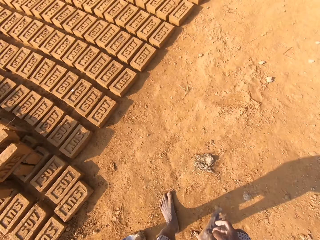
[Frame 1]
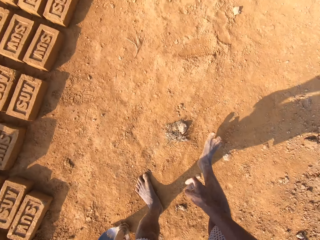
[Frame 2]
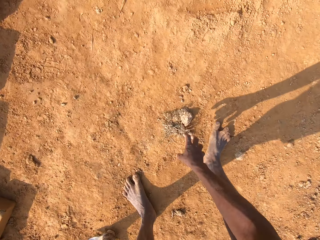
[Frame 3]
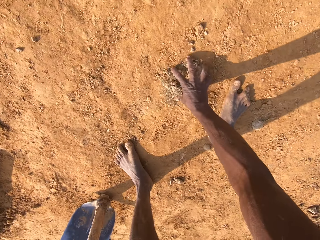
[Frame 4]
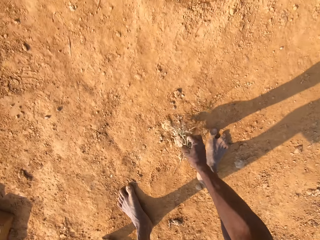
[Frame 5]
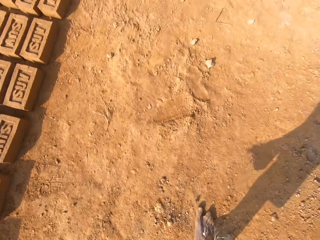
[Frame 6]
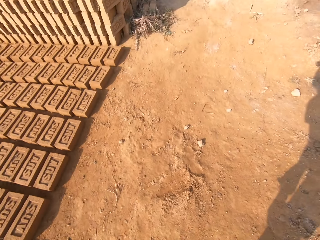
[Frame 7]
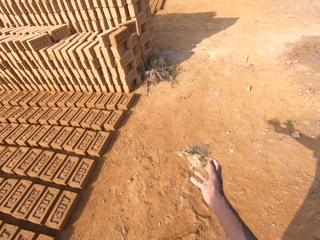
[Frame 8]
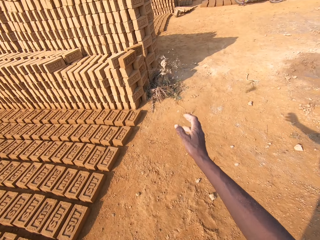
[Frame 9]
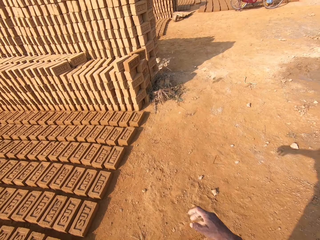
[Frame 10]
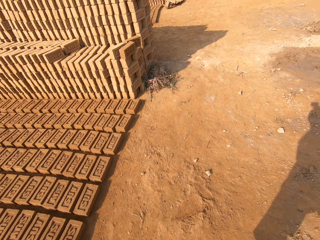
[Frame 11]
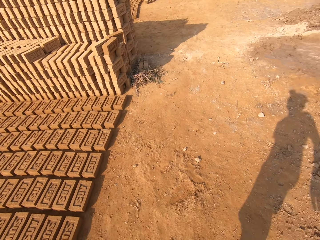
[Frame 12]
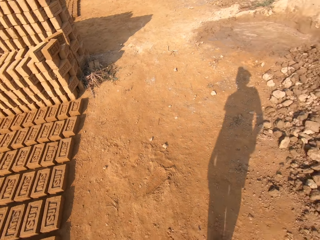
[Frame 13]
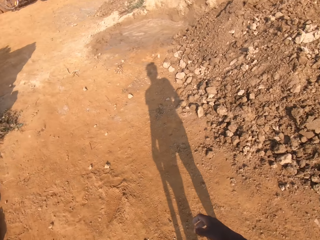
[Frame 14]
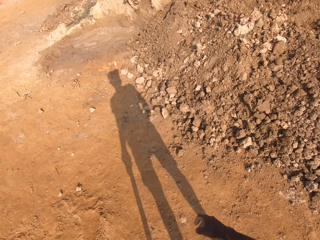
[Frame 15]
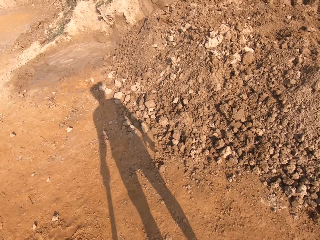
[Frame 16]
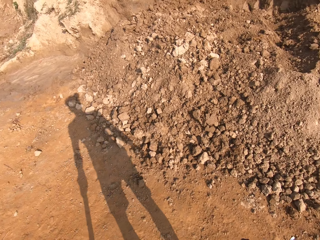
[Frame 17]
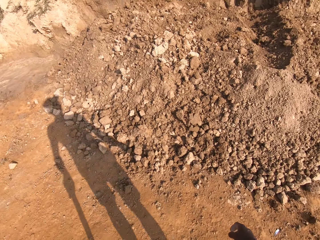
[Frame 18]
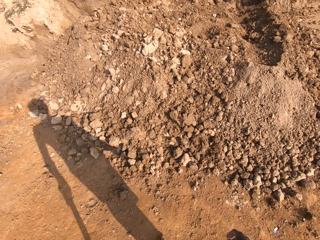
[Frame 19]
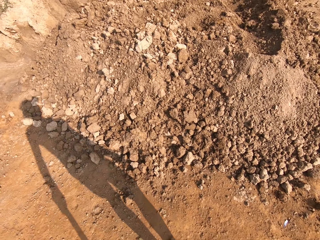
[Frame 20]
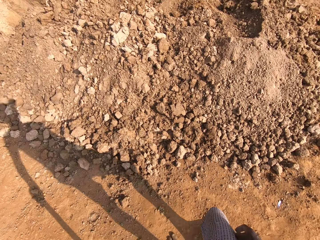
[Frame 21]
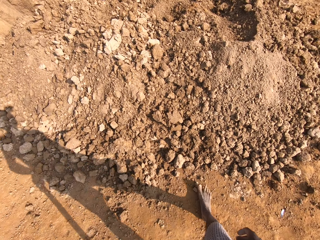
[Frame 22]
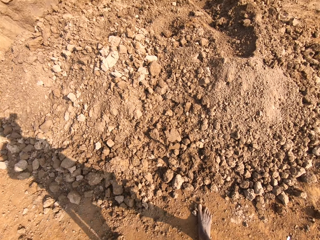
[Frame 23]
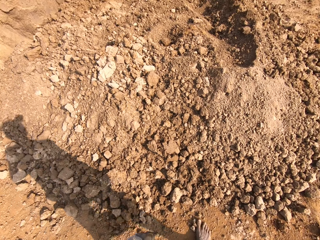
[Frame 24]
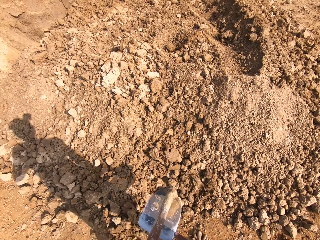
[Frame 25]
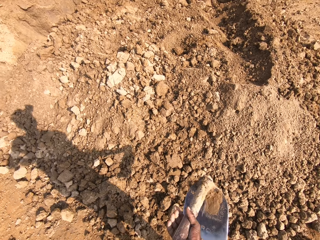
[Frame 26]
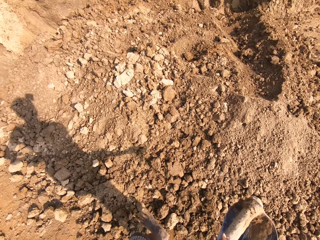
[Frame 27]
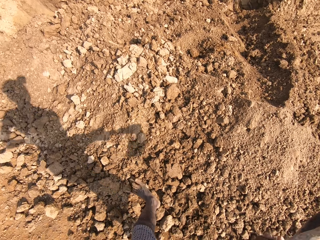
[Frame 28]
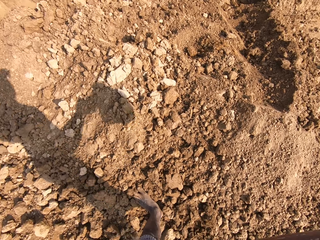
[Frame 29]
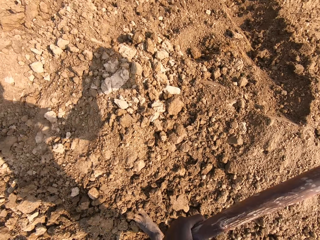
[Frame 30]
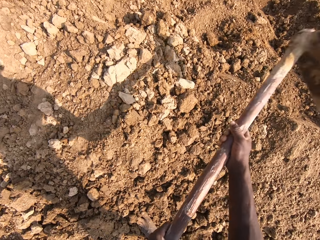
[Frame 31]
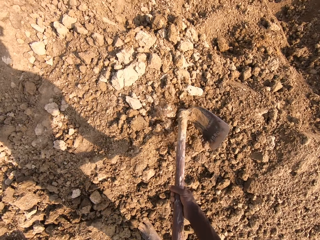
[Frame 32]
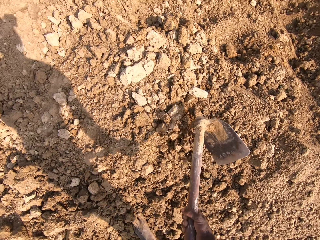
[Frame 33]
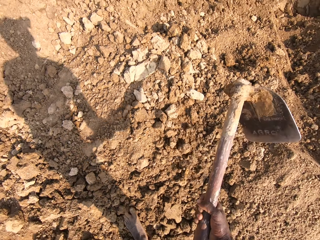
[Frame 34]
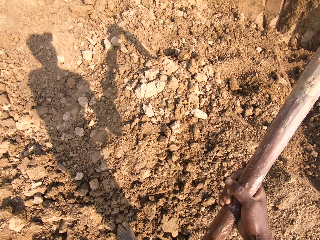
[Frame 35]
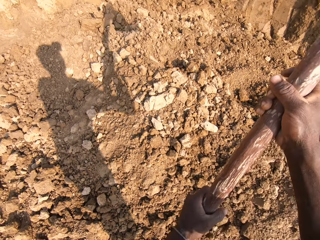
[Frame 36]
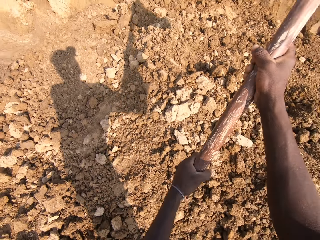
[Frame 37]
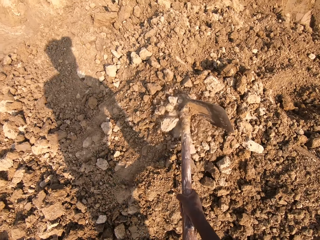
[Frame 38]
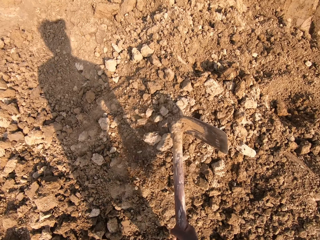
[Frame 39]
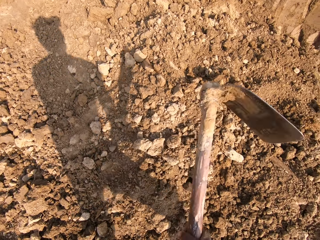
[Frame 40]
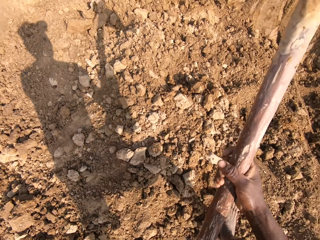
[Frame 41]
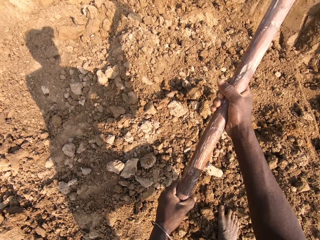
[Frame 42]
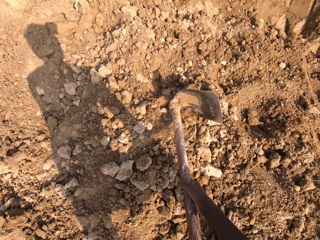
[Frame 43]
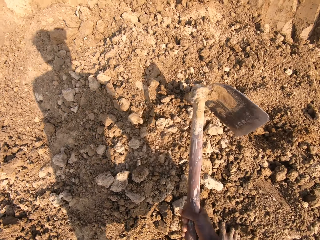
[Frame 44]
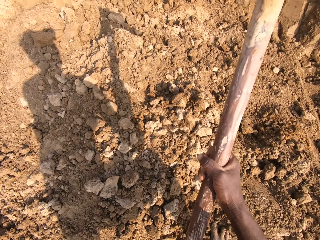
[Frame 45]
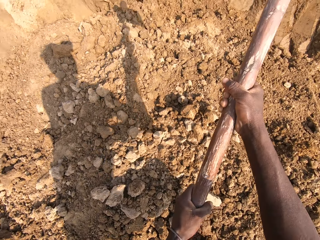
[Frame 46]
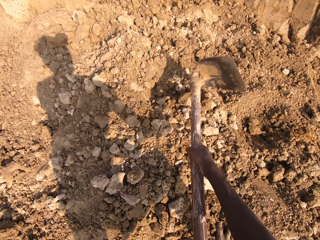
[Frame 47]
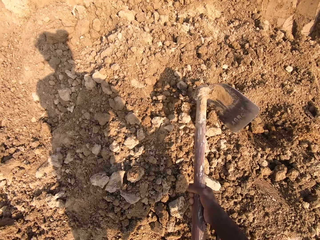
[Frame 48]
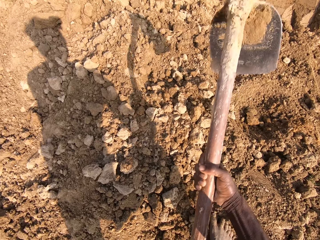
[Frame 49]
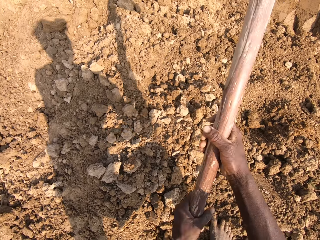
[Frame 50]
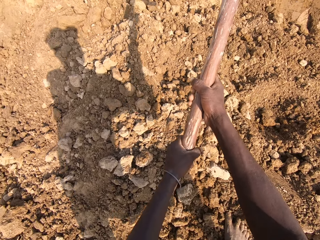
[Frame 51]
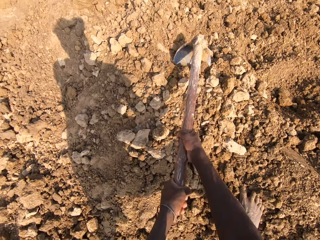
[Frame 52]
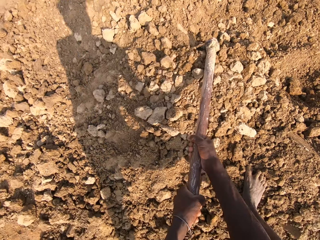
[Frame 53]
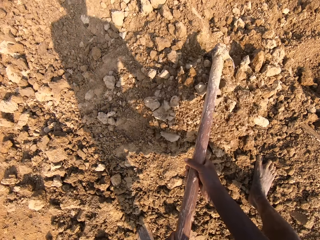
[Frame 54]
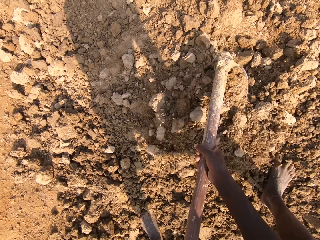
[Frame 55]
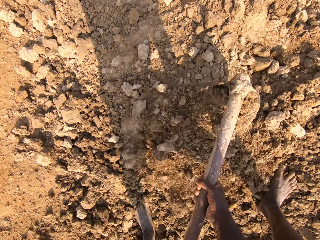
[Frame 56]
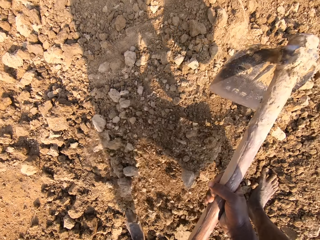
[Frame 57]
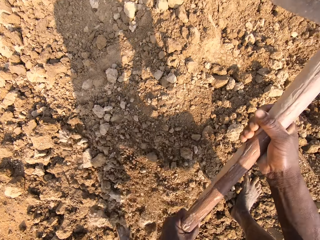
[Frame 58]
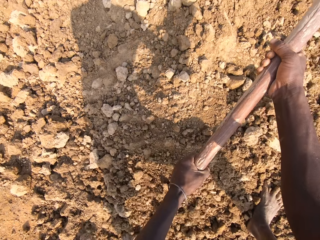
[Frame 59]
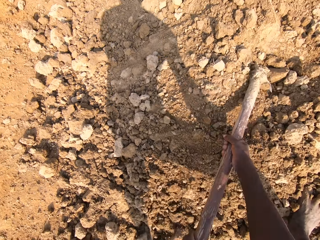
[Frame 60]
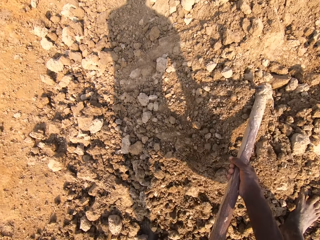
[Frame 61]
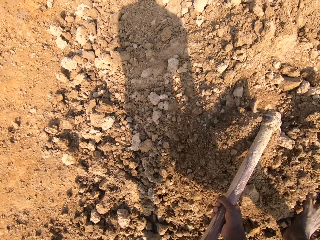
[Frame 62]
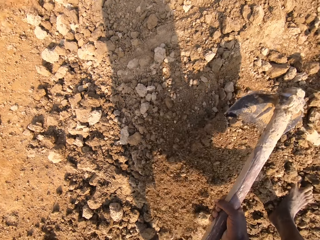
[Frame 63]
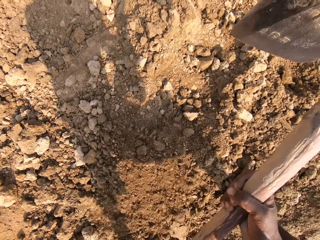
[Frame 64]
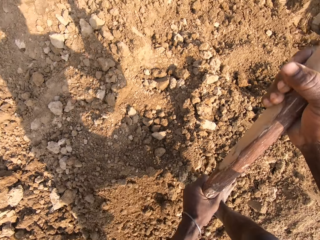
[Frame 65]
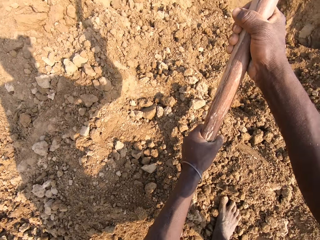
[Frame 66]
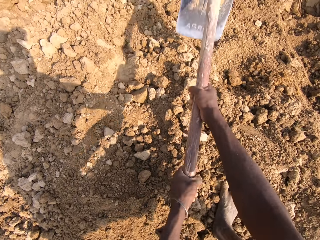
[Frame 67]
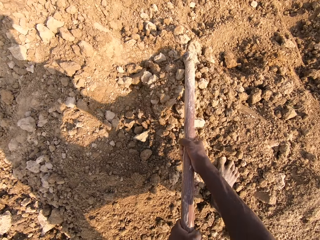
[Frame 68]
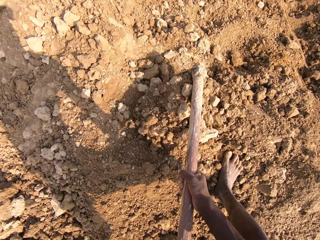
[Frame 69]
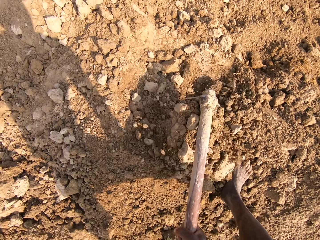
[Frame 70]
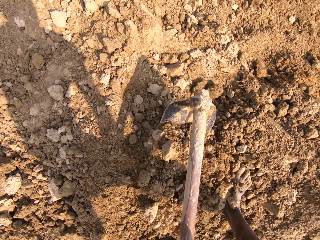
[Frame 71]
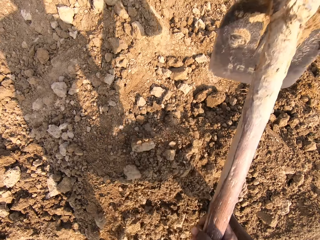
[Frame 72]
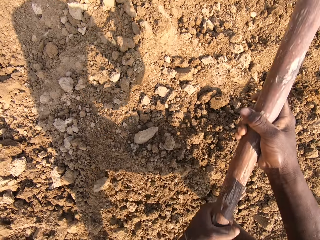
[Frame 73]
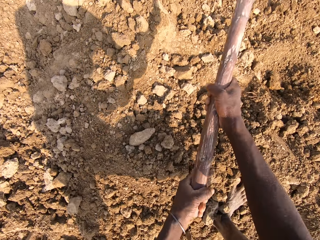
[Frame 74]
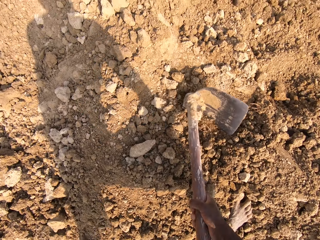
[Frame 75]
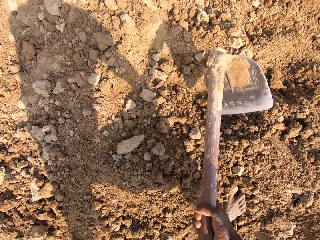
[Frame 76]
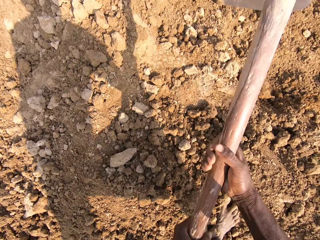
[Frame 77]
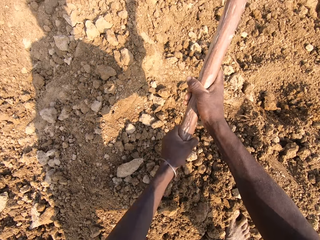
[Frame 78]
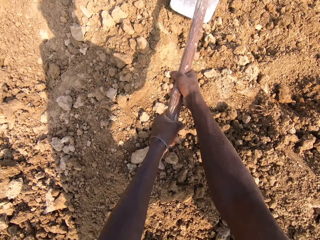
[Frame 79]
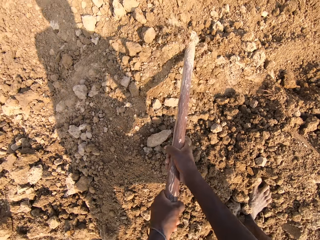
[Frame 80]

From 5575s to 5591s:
The camera wearer picks up a stone or plant debris from the ground. They throw the stone on the ground. They walk around the mine, break the hard dirt with the hoe, and dig the ground with the hoe.

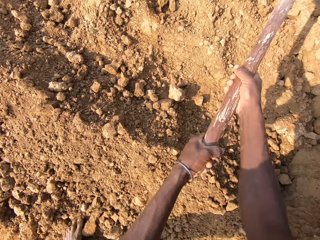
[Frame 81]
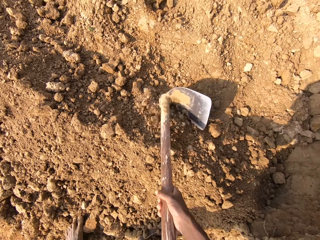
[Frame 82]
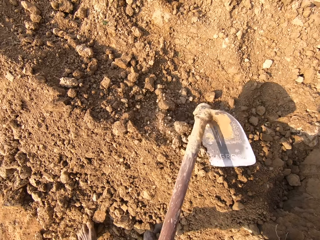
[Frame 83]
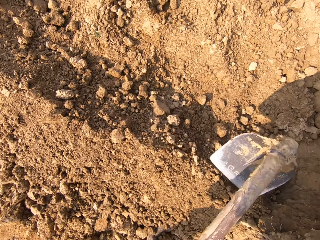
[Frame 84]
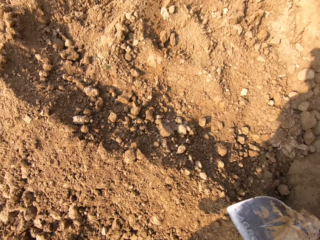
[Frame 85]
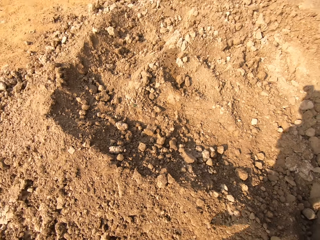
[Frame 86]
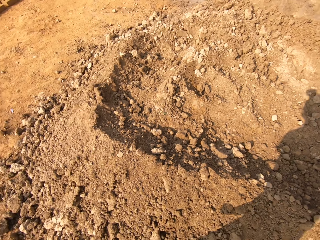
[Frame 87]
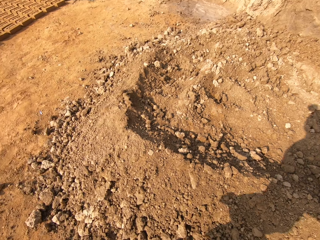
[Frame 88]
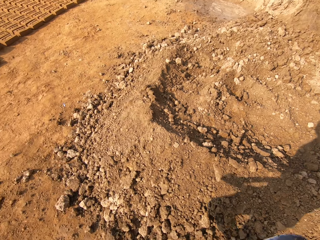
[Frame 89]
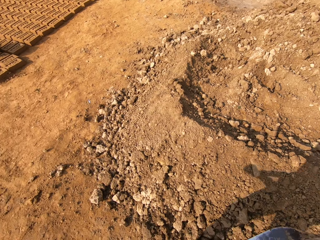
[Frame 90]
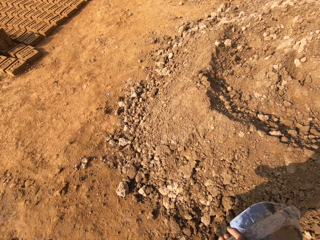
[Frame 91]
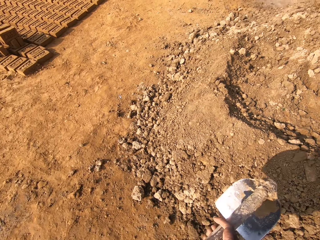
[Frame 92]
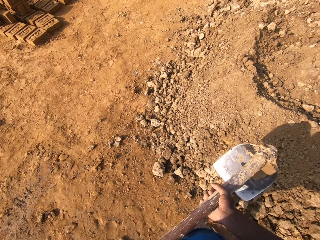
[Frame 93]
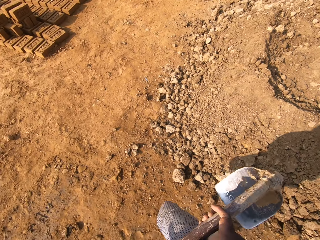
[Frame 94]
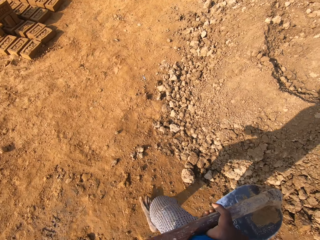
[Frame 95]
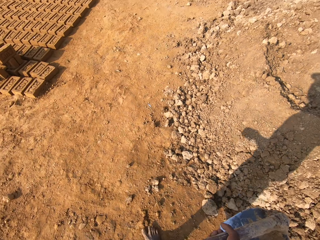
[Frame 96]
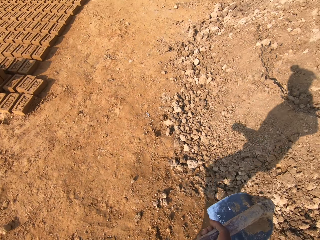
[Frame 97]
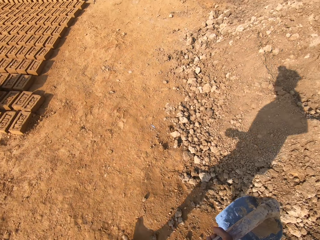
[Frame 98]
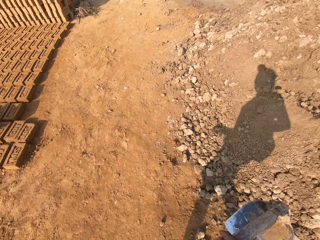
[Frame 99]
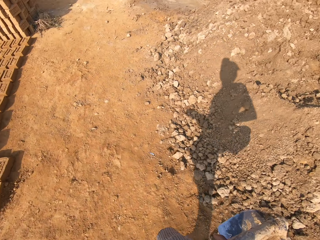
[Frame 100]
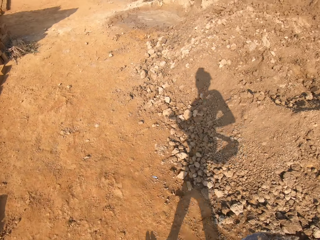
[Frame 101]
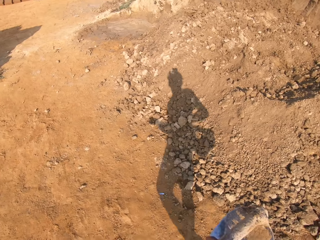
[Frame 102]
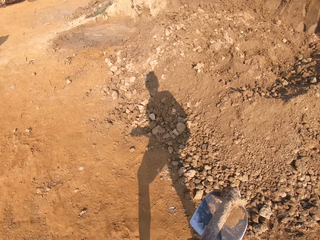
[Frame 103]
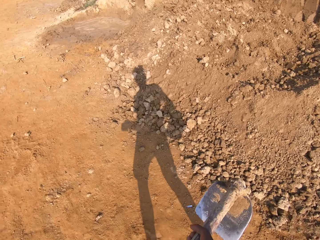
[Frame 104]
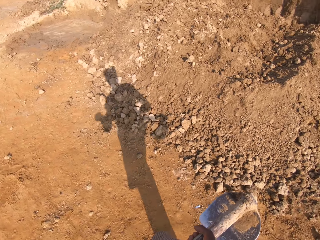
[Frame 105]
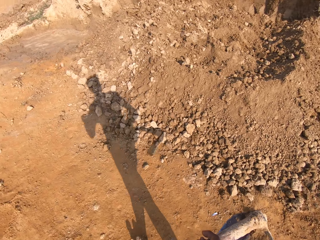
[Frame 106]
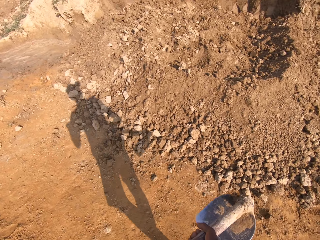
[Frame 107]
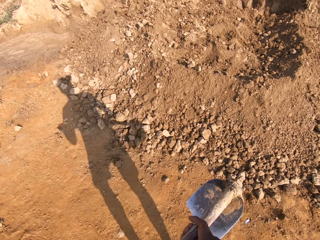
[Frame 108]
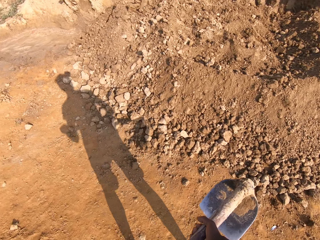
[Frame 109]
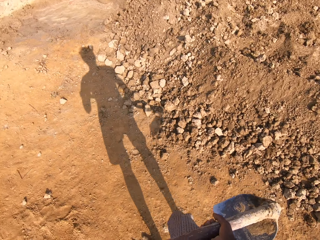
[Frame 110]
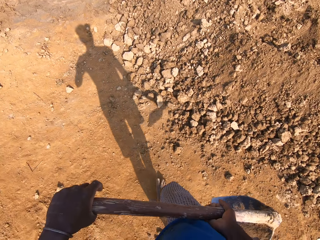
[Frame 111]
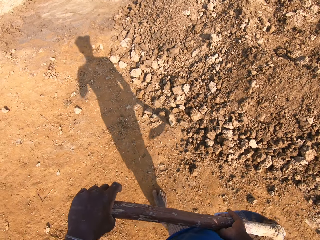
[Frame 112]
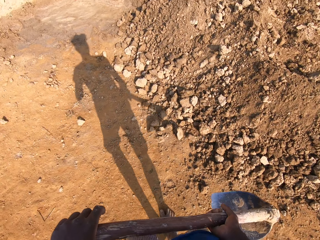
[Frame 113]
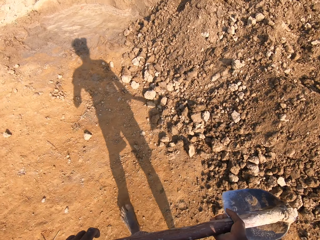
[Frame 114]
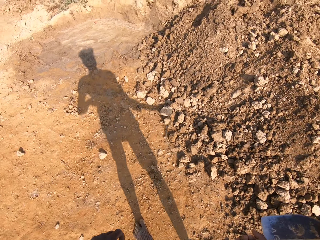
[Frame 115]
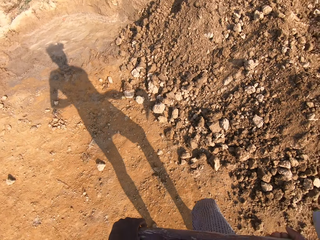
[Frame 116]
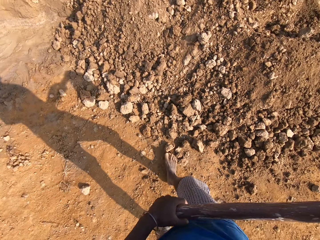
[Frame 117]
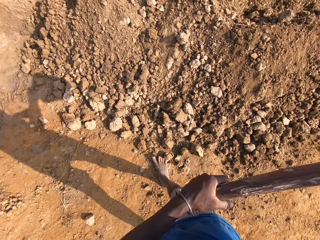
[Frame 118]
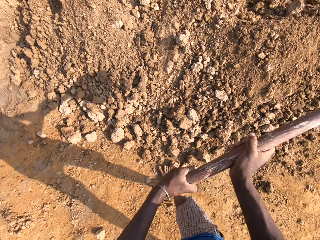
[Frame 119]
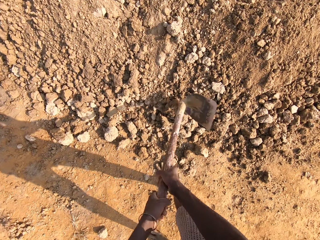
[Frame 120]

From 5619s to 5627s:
The camera wearer walks around the mine.
